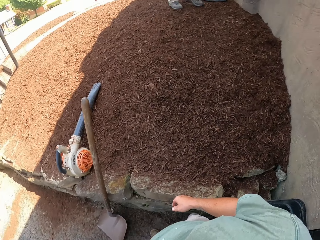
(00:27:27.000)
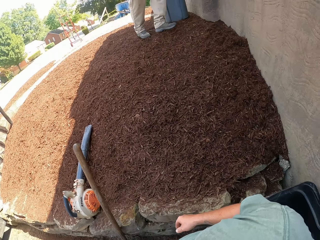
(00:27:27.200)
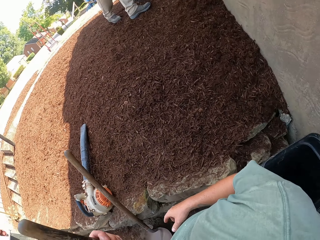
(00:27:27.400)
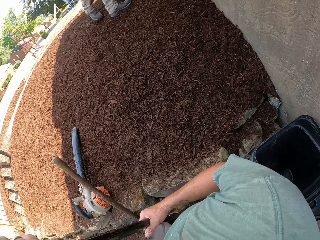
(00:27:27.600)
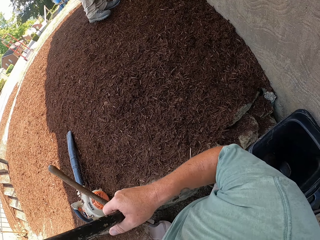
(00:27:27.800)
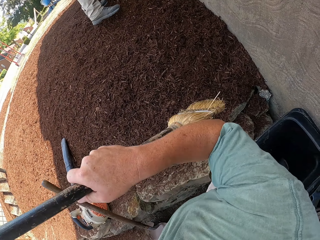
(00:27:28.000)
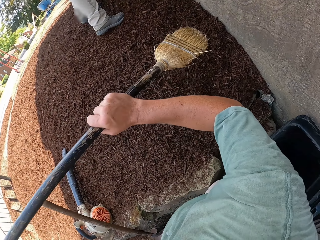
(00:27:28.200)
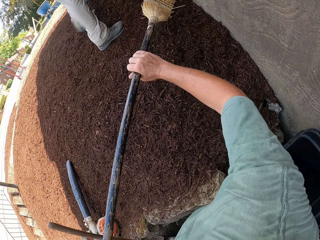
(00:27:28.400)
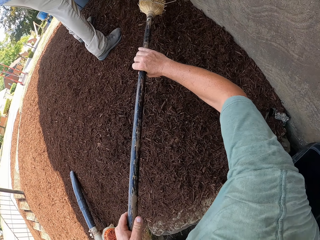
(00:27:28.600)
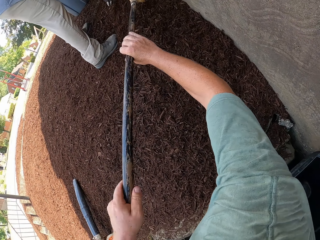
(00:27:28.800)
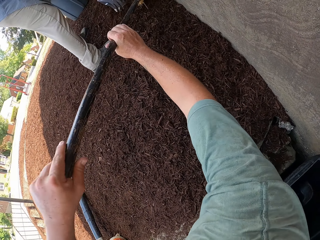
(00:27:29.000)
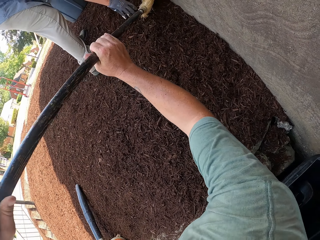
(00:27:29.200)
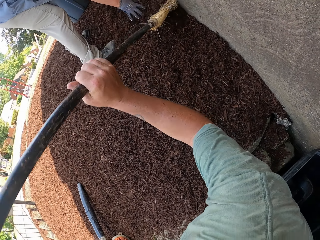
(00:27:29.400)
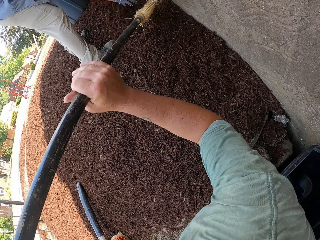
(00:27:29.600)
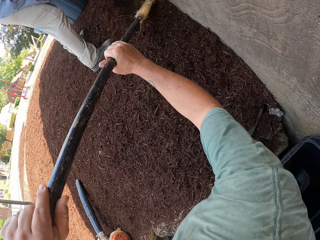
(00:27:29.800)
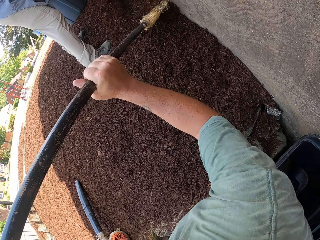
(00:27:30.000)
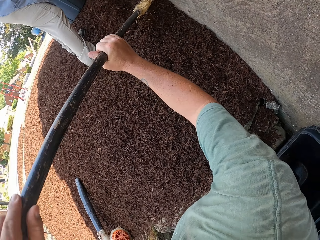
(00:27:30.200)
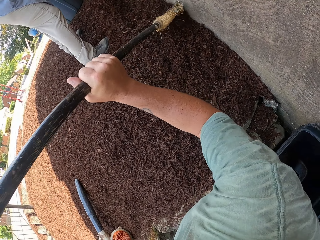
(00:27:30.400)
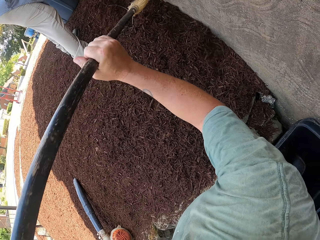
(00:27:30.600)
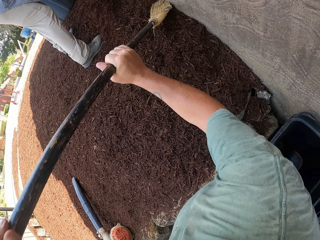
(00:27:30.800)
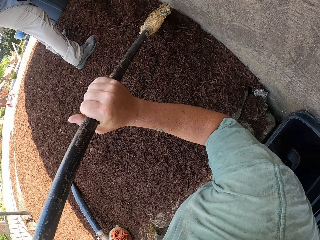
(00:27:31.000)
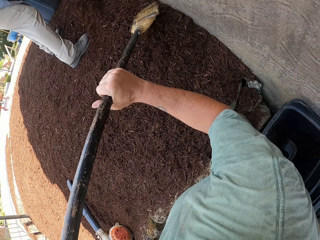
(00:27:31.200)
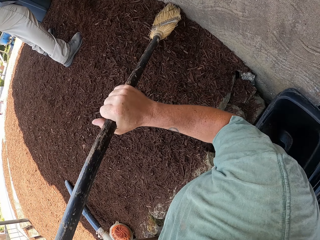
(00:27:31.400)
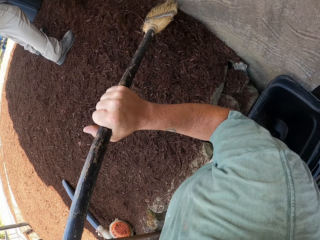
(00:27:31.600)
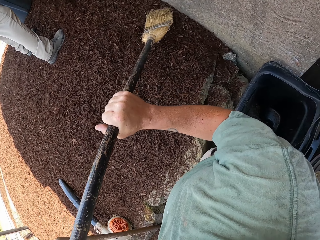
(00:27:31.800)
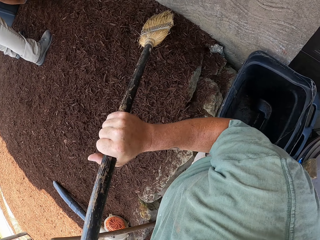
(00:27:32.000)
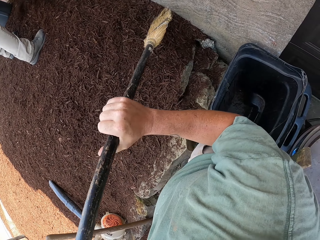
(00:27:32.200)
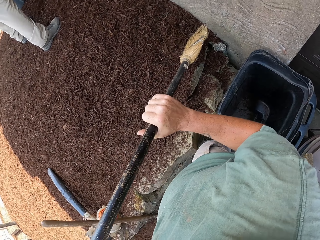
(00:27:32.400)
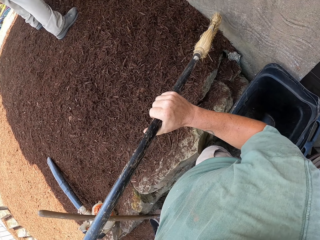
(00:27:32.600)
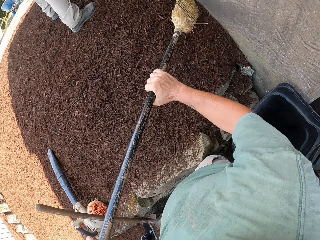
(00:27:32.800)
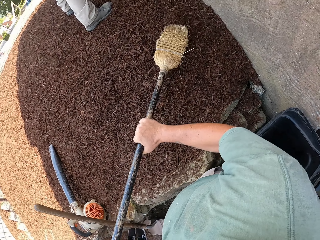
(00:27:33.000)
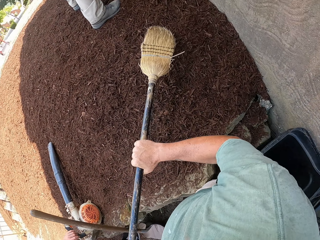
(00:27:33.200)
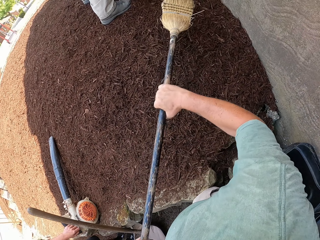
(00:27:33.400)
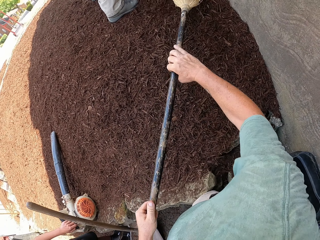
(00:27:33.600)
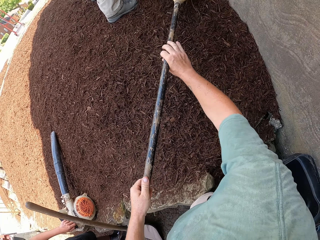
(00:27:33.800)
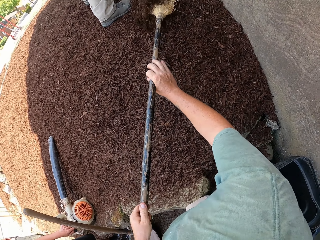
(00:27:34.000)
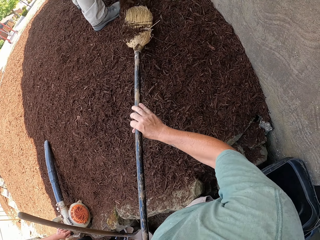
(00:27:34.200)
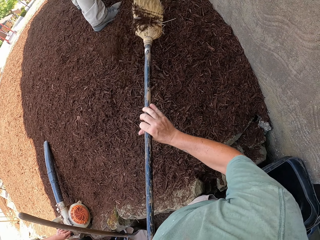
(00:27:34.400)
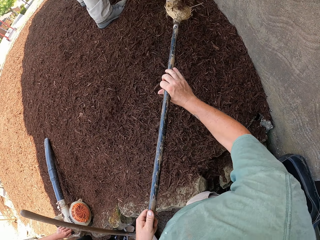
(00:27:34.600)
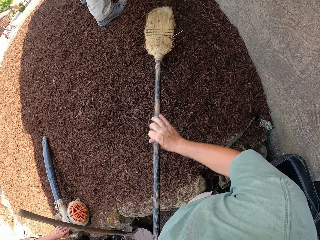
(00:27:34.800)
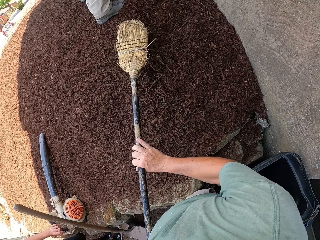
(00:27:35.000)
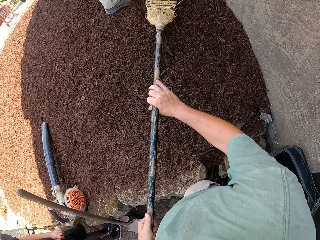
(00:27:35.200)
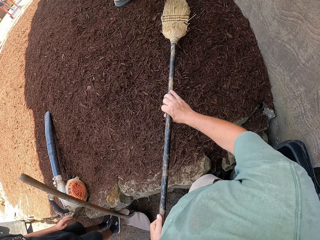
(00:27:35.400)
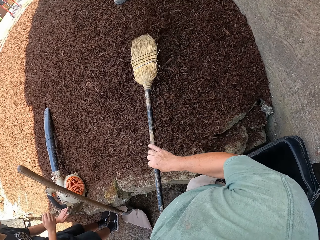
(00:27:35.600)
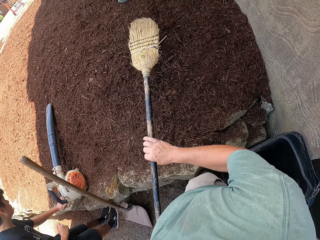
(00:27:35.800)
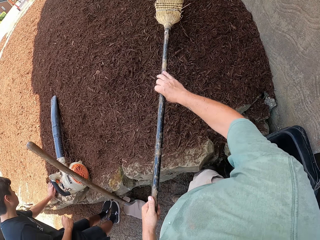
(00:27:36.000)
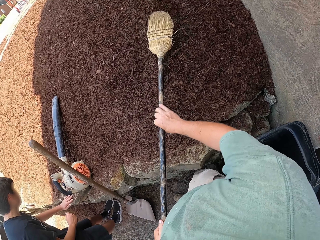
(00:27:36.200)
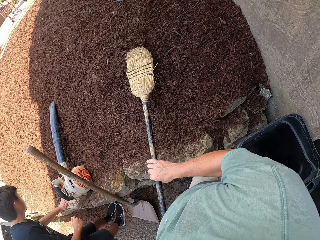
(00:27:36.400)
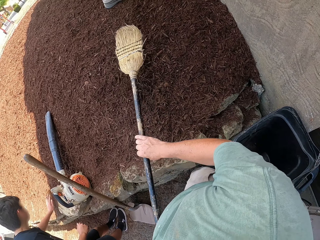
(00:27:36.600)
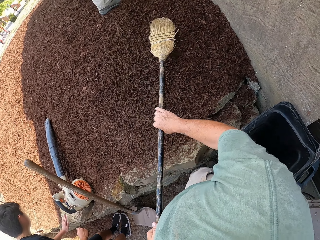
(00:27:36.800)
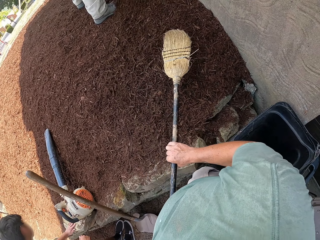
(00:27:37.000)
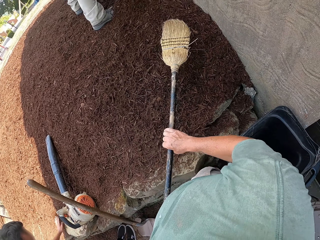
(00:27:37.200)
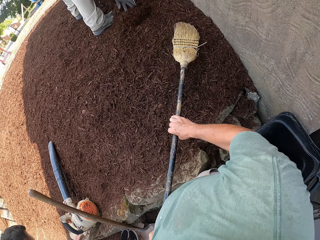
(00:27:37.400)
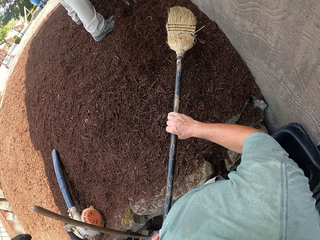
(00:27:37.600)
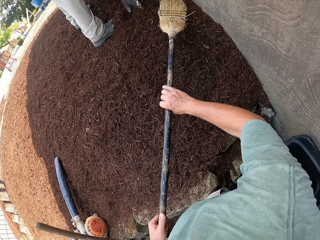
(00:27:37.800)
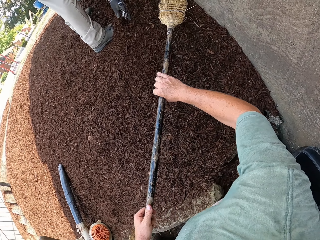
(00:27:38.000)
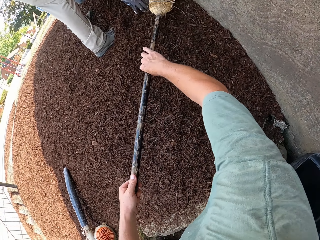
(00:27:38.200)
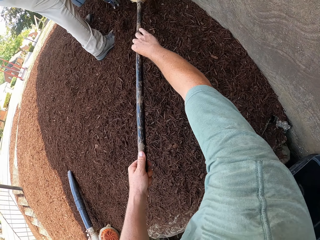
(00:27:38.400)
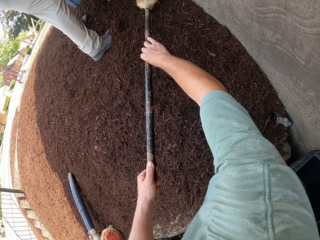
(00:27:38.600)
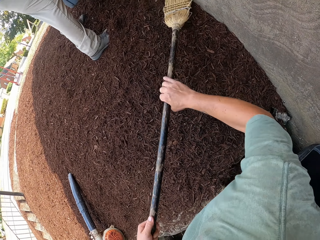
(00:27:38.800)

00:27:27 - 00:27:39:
The camera wearer takes back the broom from a man. They level the soil with the broom. The man wipes the surface.

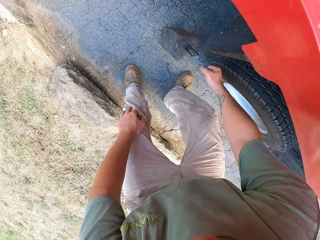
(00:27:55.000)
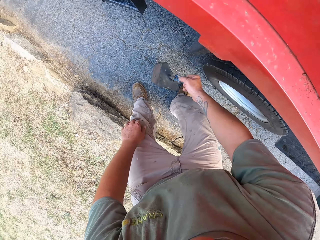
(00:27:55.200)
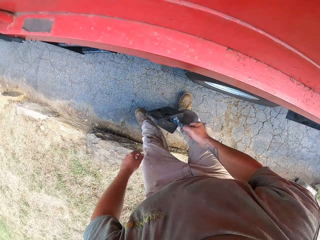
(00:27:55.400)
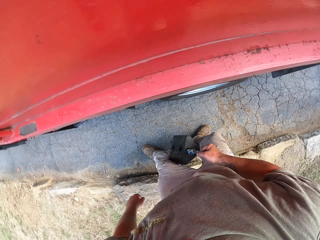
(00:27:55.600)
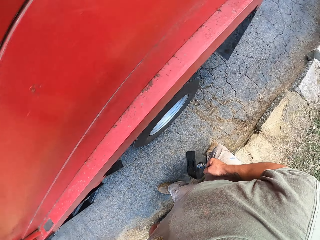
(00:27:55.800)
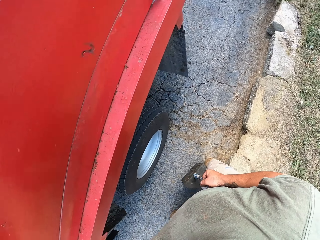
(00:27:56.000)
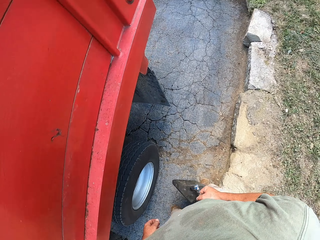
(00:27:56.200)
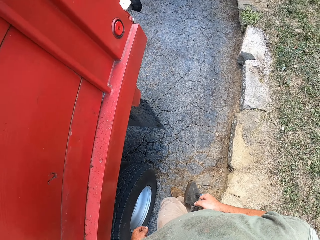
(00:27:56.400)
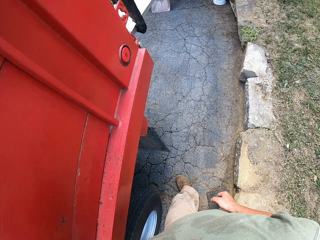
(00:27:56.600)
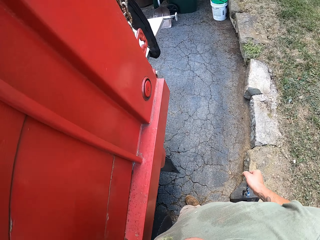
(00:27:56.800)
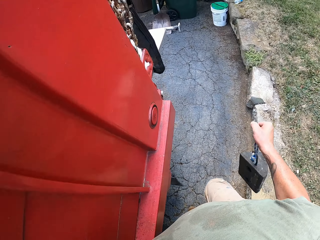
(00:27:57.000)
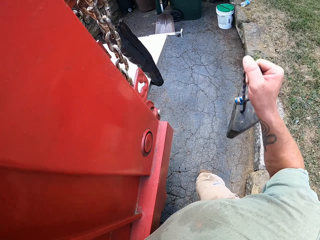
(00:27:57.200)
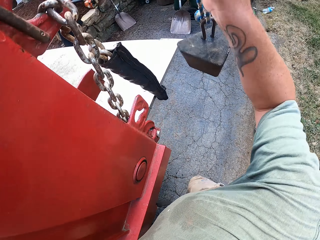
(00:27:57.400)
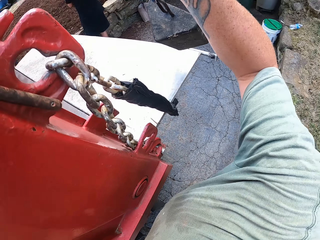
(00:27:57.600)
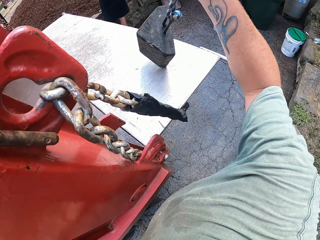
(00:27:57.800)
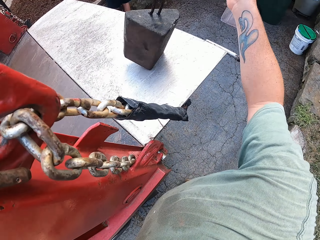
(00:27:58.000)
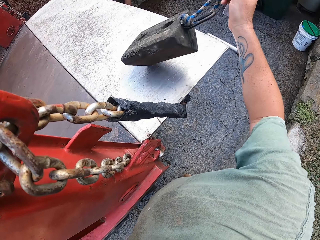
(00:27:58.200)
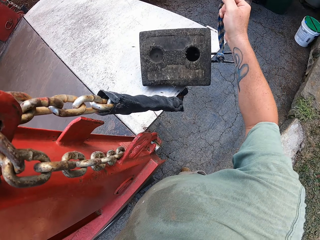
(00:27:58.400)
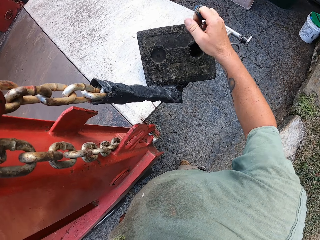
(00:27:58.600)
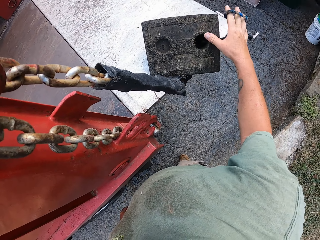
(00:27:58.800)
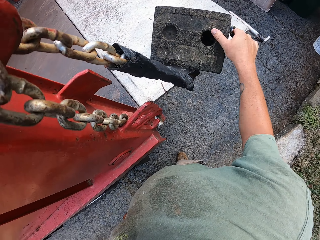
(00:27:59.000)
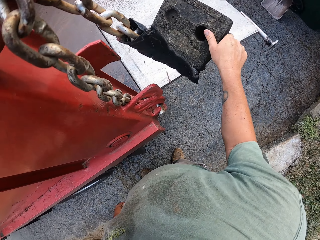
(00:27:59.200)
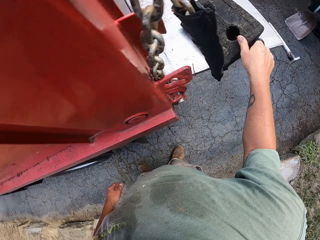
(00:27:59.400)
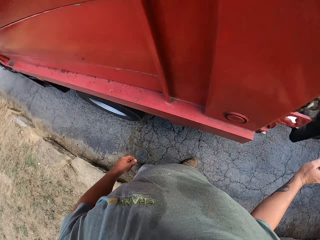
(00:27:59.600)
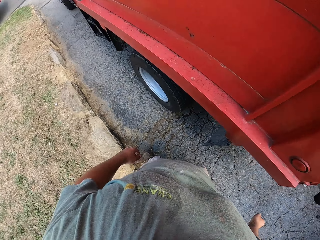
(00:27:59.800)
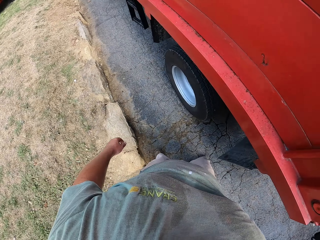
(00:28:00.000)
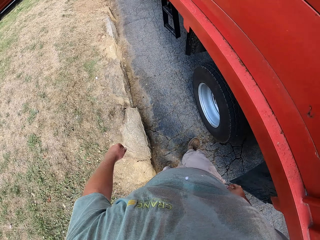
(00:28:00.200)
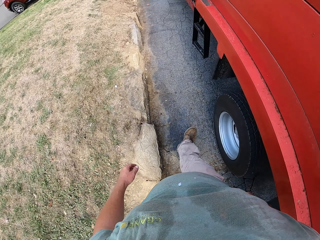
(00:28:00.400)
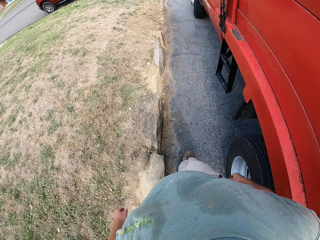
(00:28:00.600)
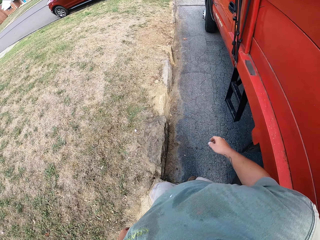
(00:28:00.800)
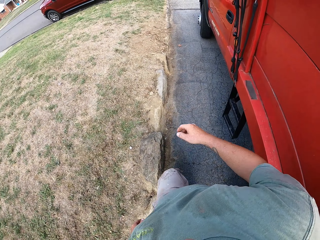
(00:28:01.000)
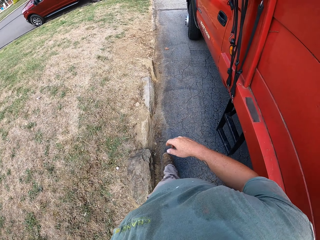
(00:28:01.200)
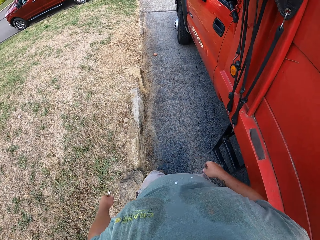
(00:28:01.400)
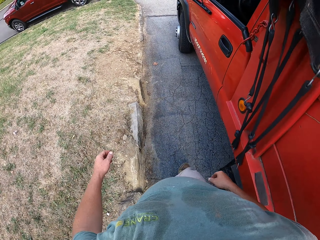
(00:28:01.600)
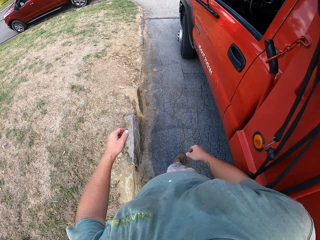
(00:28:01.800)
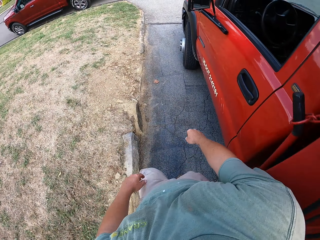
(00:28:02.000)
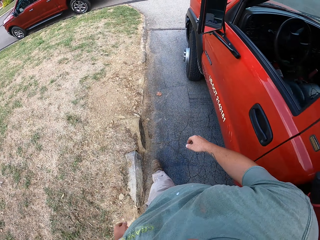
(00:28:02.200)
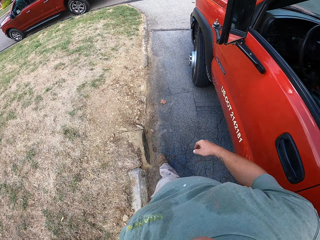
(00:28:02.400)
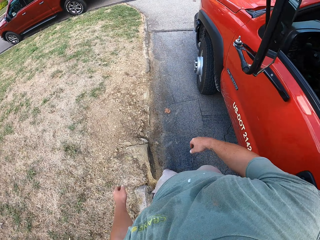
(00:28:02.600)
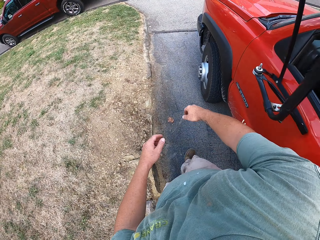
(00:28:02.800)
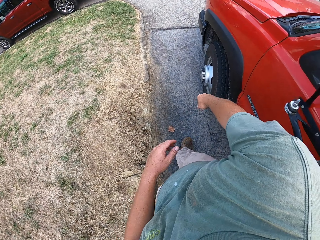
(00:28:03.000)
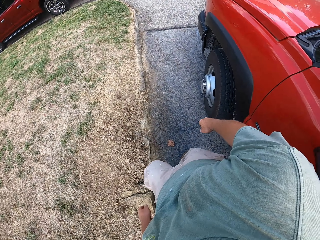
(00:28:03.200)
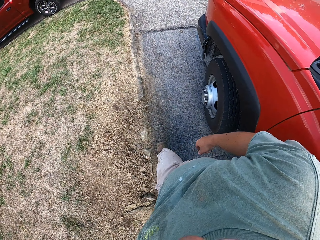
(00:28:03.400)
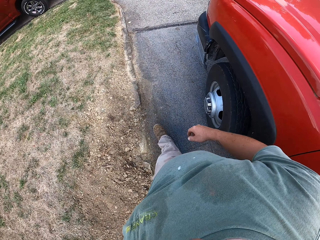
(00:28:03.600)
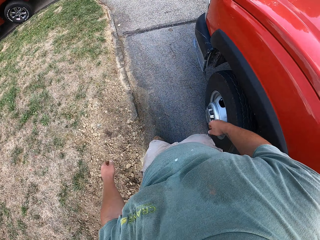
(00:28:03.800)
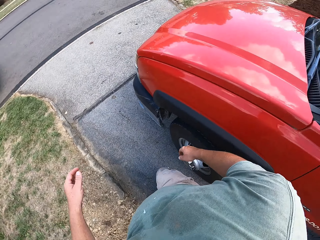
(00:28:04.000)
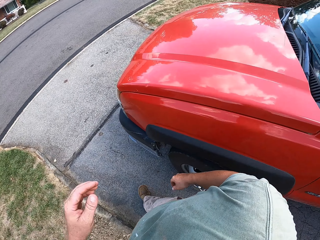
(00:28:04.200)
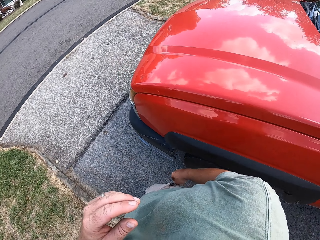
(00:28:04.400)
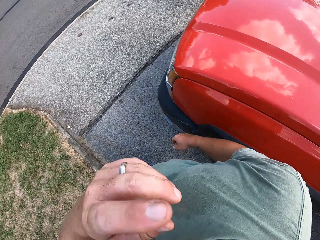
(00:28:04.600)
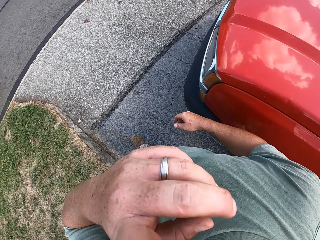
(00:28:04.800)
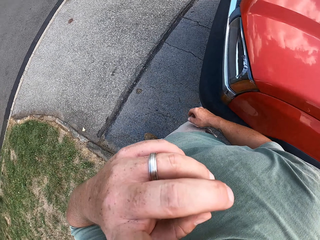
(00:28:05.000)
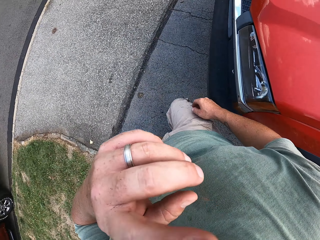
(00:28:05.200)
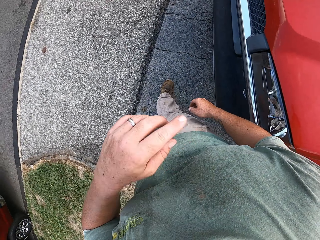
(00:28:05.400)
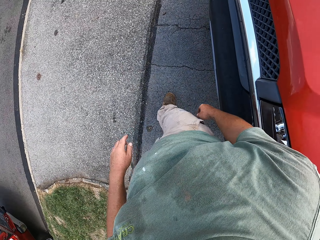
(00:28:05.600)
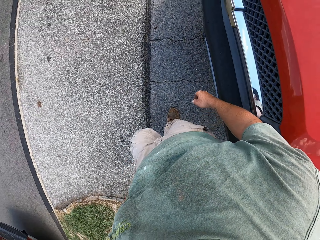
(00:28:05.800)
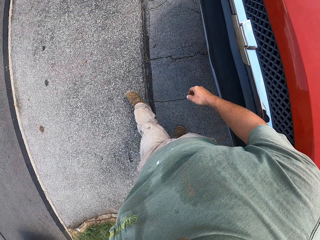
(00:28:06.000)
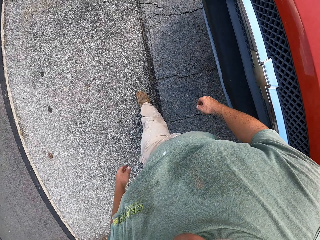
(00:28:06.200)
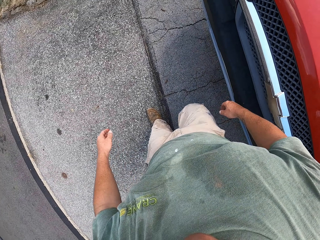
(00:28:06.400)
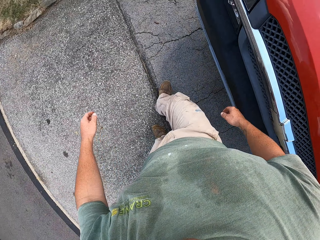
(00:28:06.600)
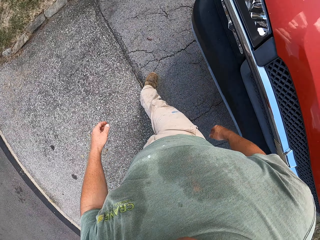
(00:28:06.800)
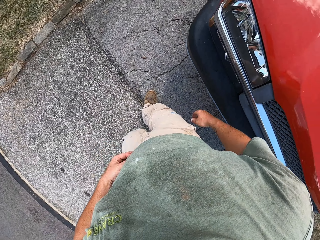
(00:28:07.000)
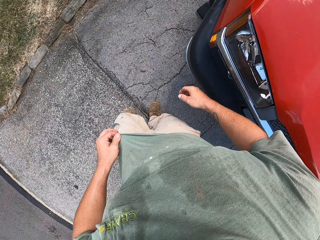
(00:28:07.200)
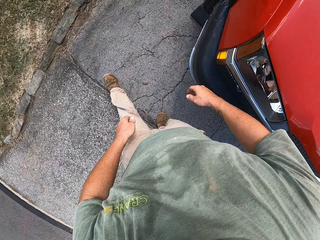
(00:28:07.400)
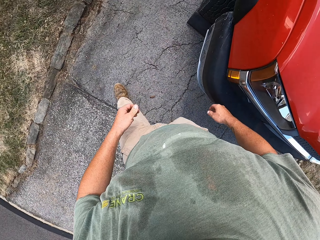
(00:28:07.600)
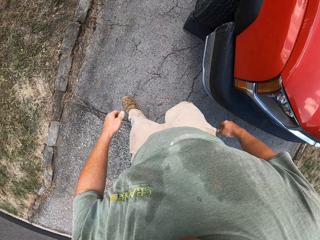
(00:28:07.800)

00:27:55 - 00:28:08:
The camera wearer picks up a stone. They place the stone at the back of the vehicle.
